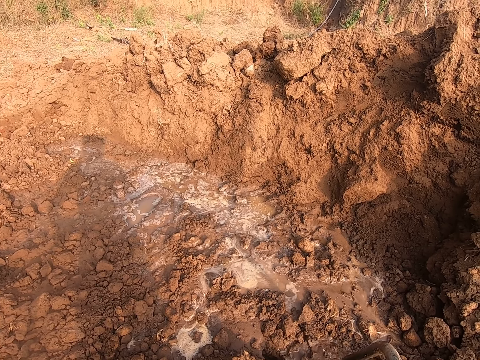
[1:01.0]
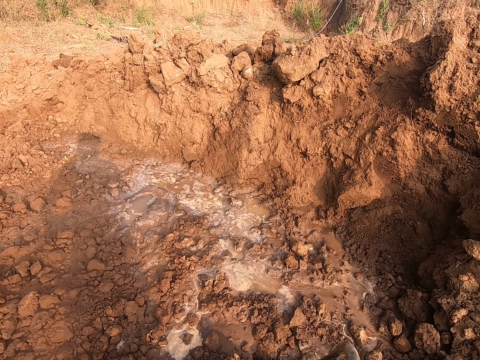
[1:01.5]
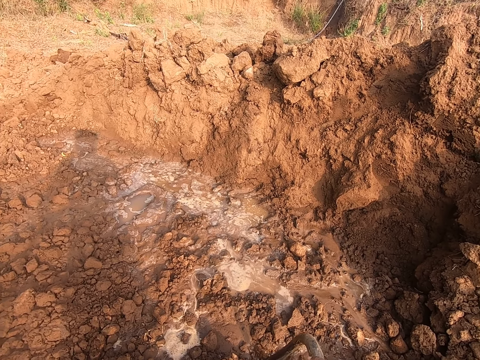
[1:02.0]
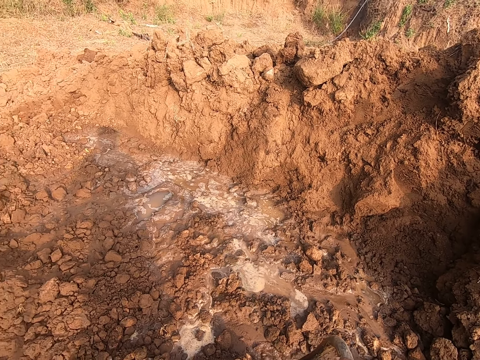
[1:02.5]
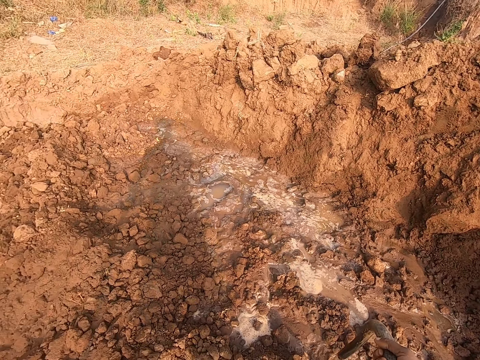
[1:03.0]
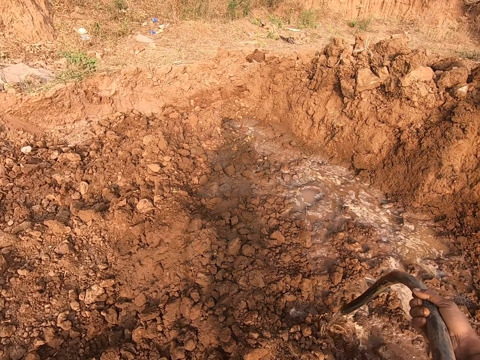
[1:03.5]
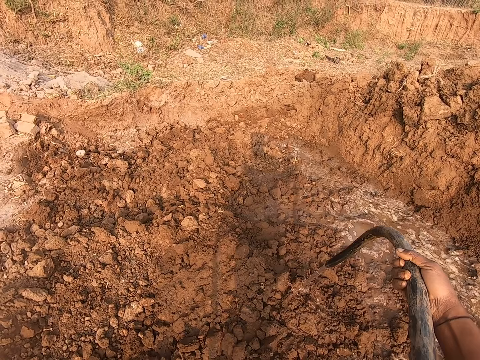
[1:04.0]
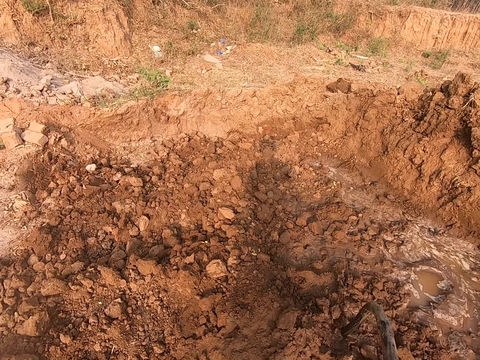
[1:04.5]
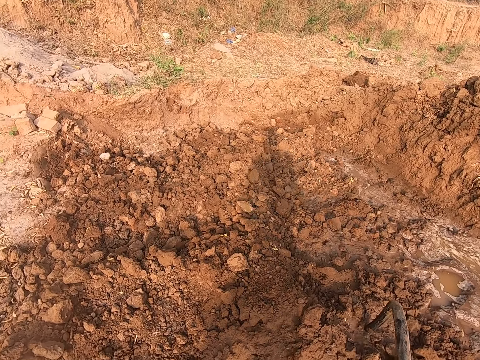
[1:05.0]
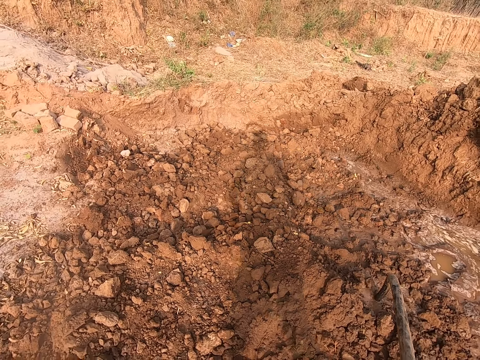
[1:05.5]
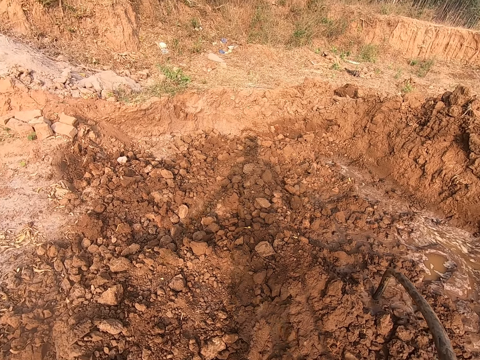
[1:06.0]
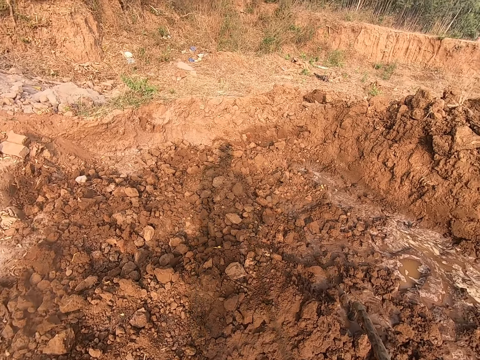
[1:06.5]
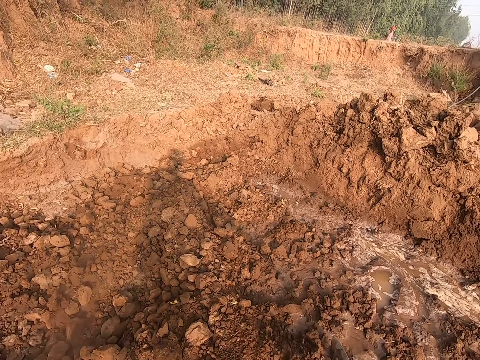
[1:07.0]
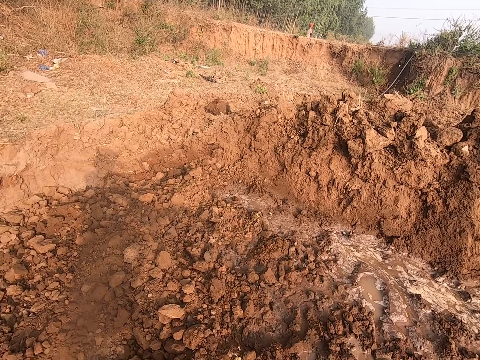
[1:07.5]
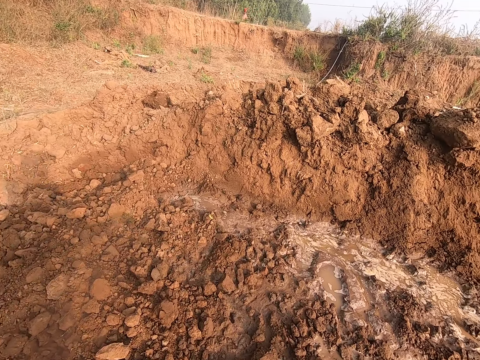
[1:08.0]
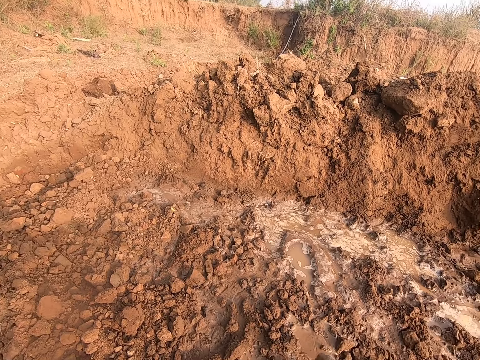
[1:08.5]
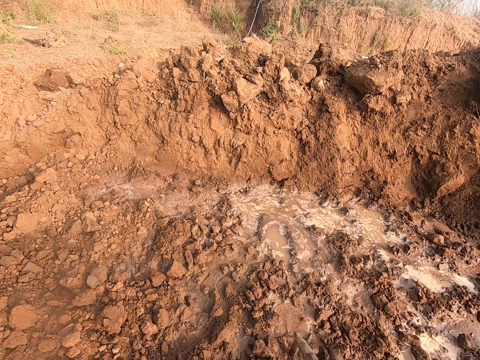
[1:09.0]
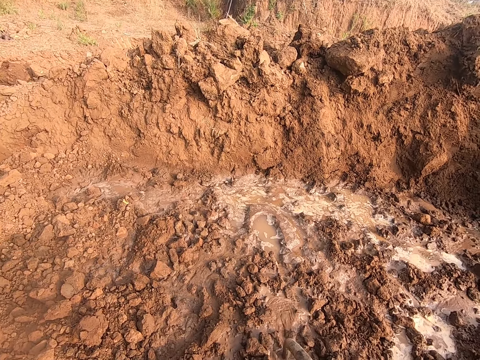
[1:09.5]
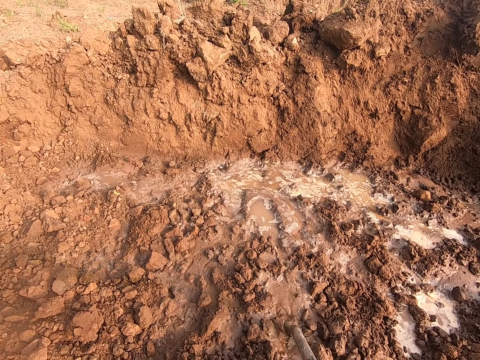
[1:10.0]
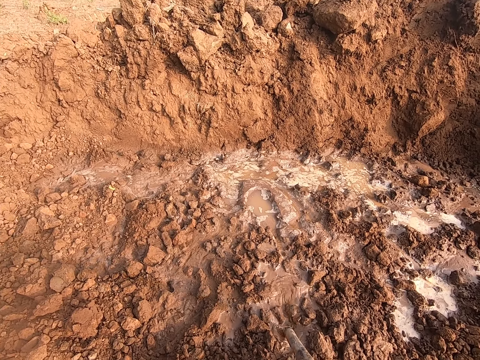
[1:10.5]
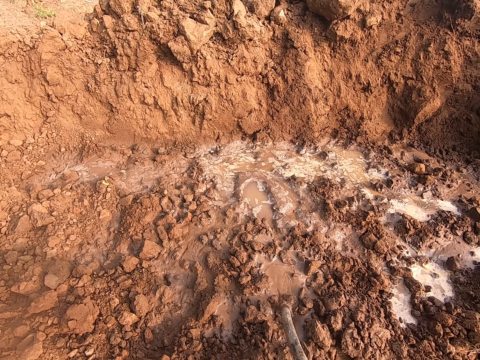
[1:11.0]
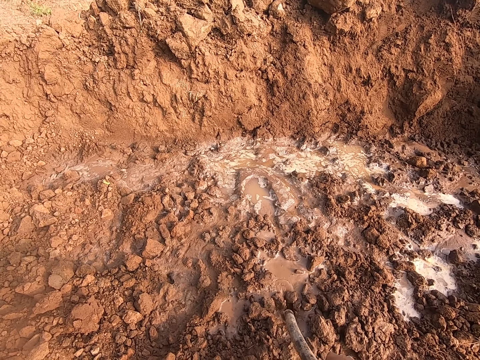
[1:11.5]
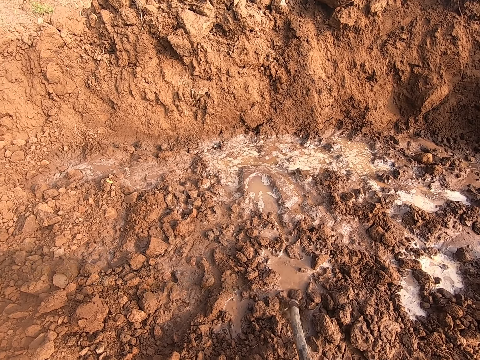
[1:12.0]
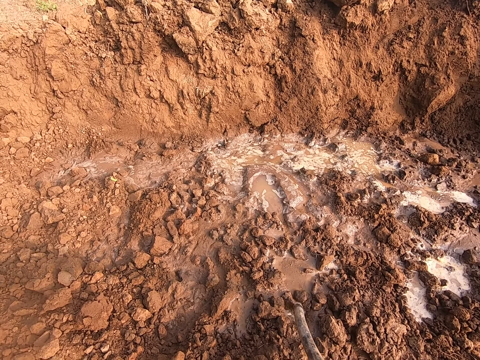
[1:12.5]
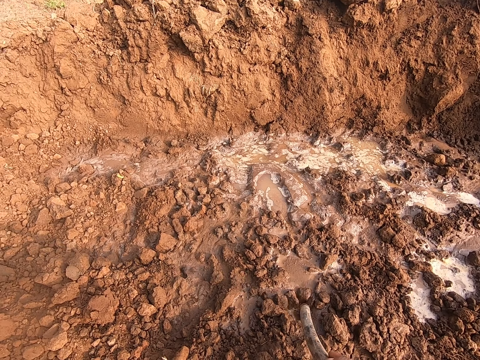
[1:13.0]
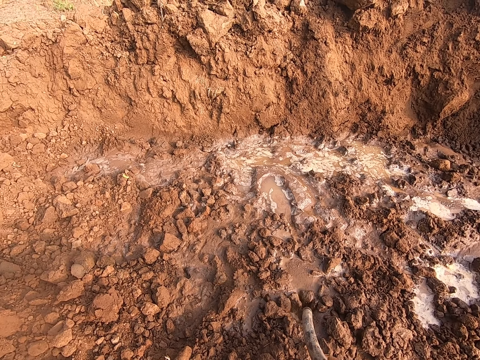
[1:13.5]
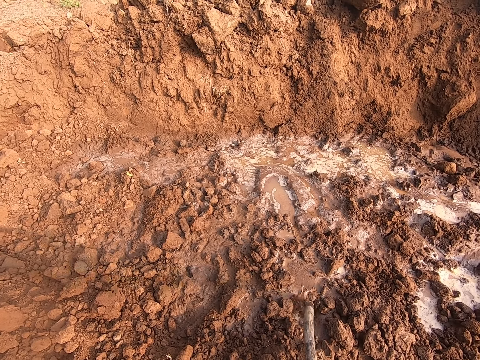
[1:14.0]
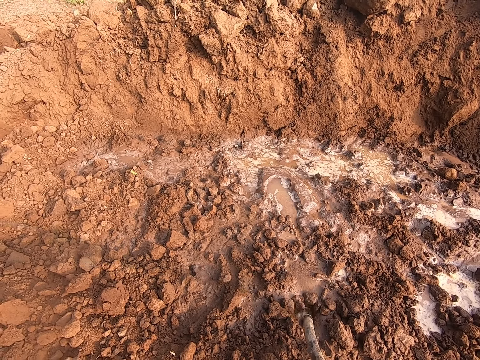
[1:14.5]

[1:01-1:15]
The camera wearer waters the soil with water from the hose in his right hand. He dips the hose pipe in the soil. He moves the hose within the soil with his right hand.

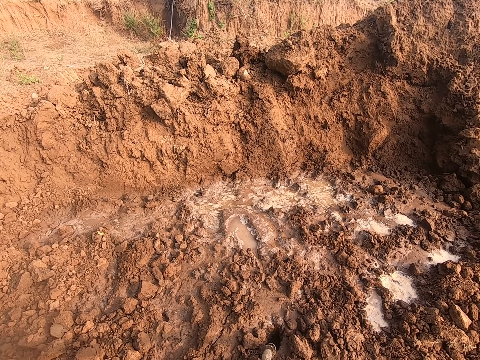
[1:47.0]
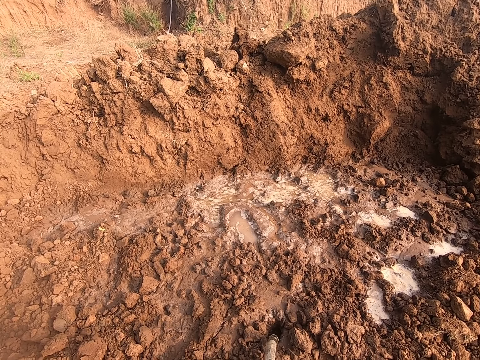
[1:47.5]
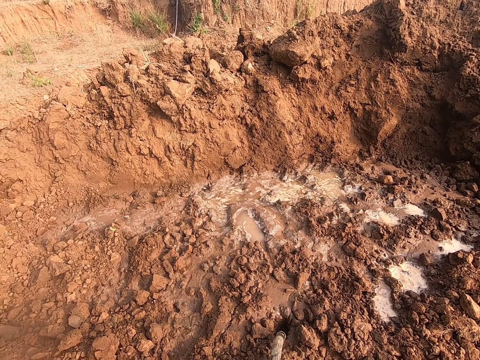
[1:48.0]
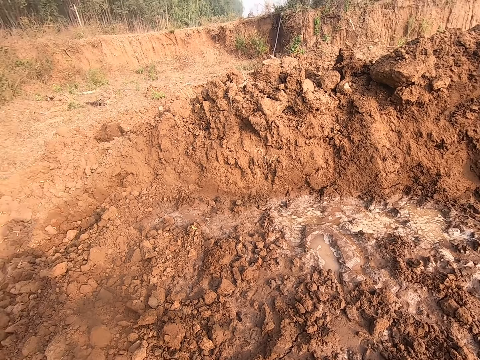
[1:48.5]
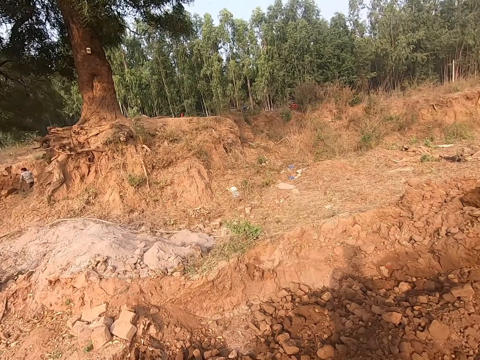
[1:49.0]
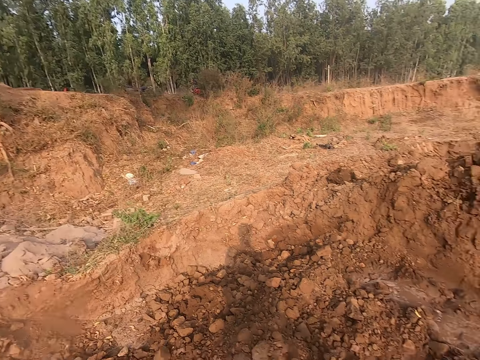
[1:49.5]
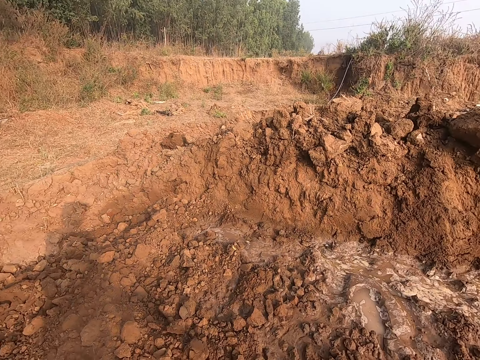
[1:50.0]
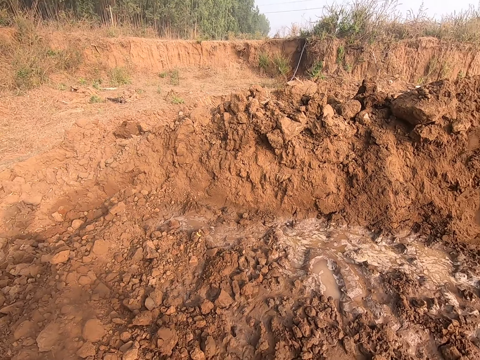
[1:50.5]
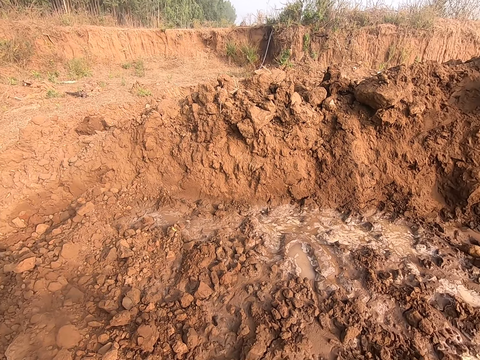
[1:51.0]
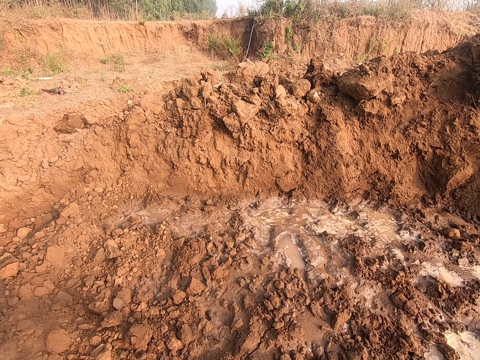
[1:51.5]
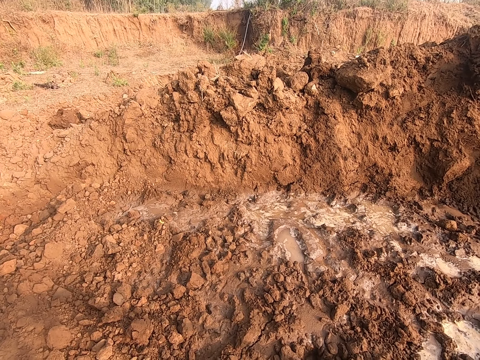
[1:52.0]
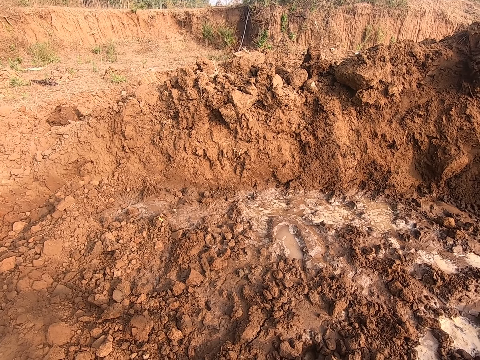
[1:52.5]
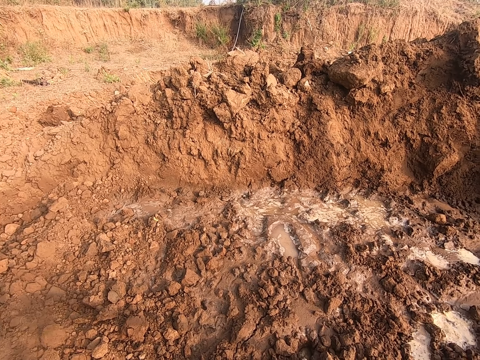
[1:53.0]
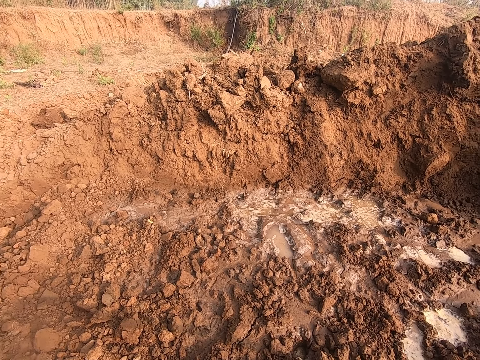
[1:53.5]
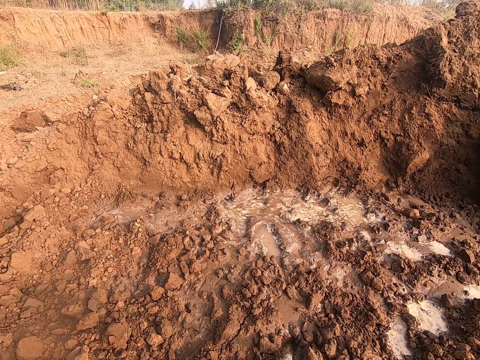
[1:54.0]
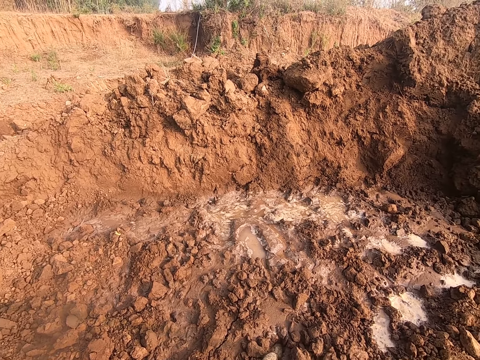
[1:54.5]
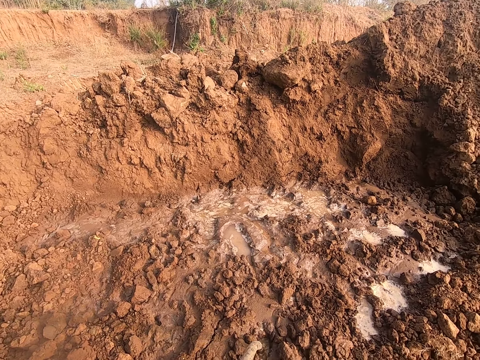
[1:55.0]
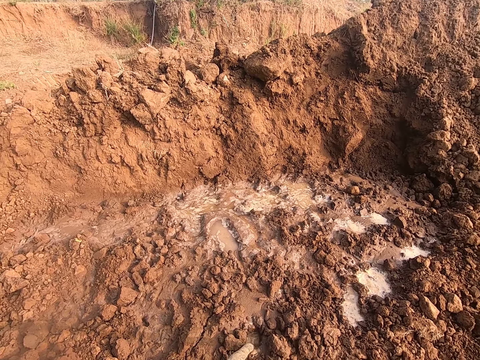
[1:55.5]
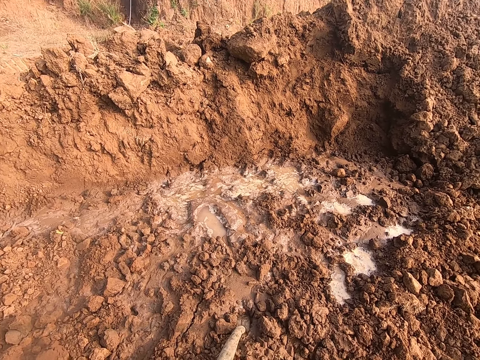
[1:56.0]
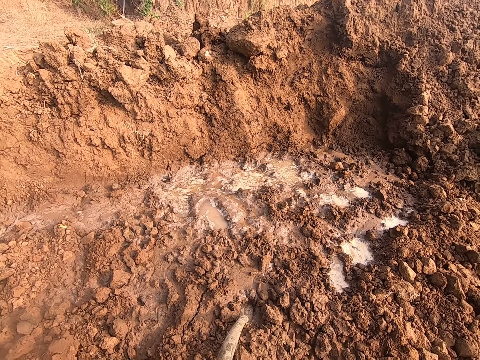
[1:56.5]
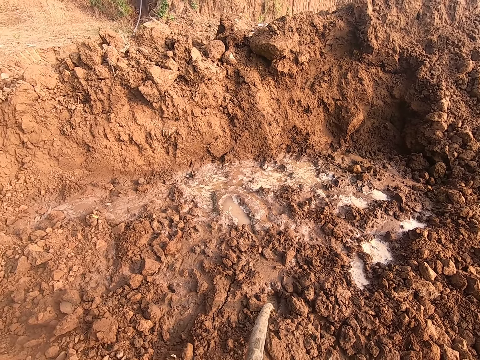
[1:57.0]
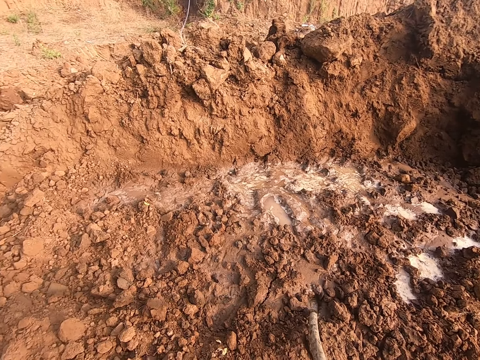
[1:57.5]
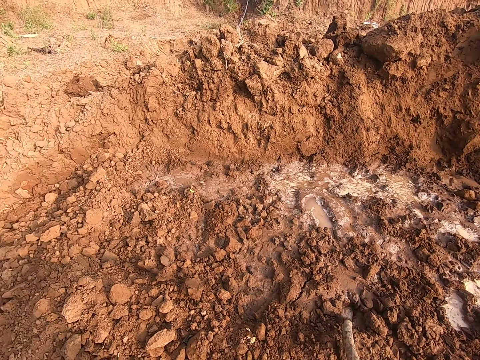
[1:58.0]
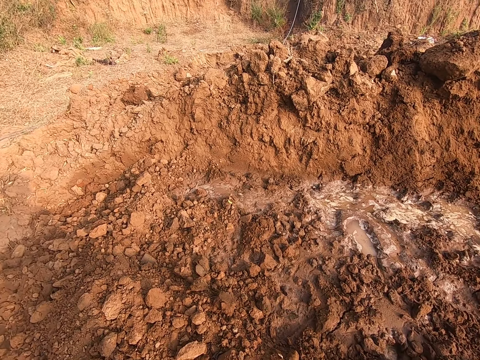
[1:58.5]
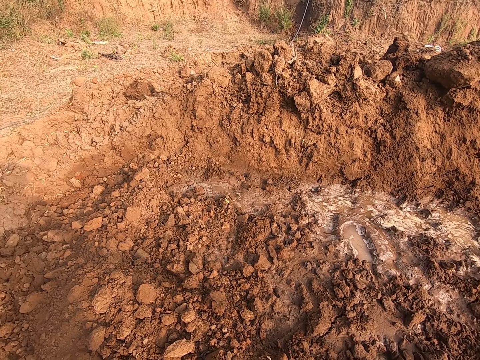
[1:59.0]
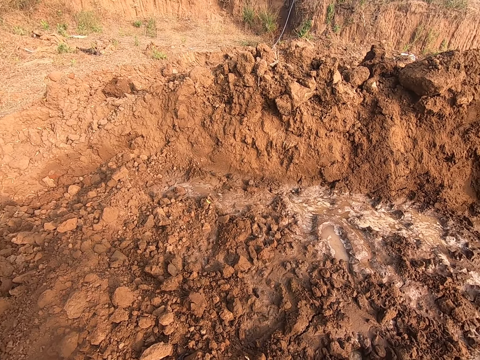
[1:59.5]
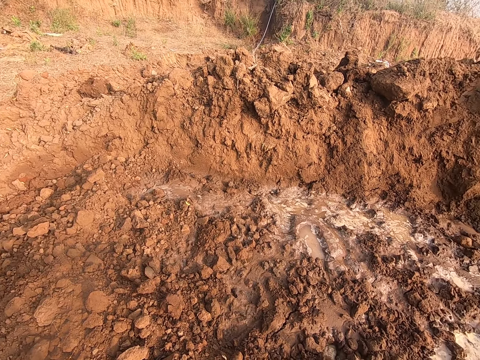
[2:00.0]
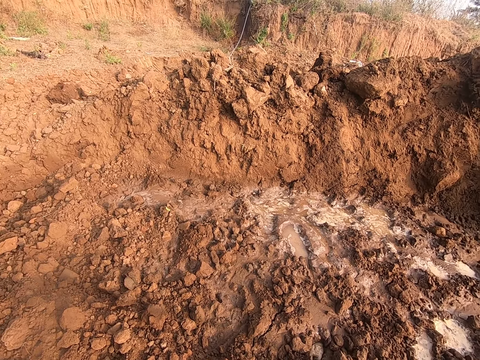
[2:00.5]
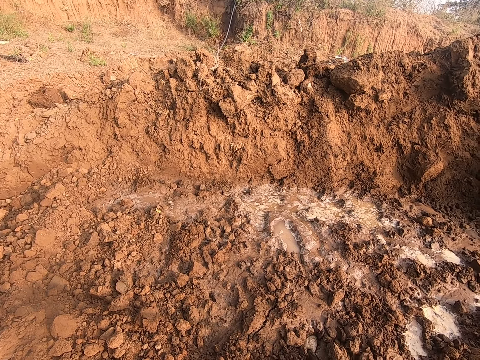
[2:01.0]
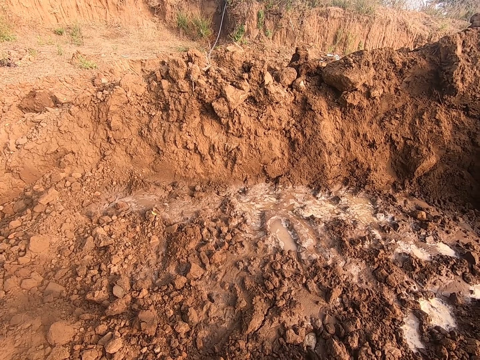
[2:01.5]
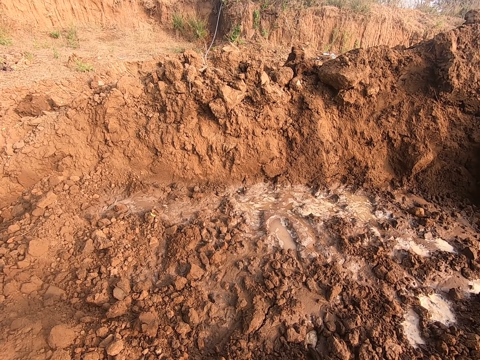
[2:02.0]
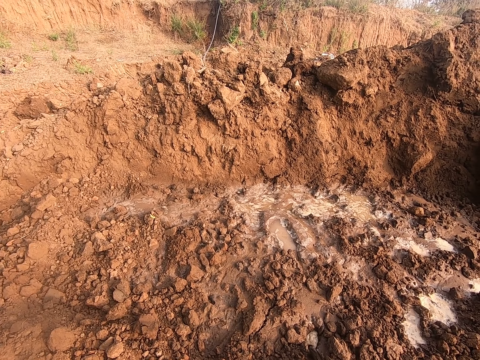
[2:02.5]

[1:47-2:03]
The camera wearer looks around and dips the hose pipe in the soil.
